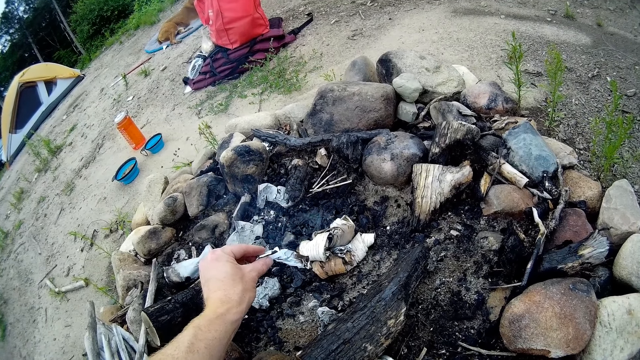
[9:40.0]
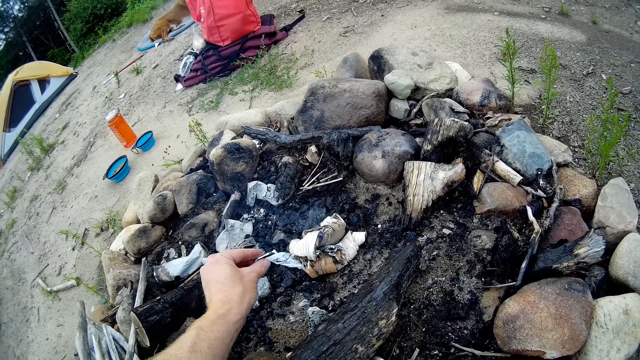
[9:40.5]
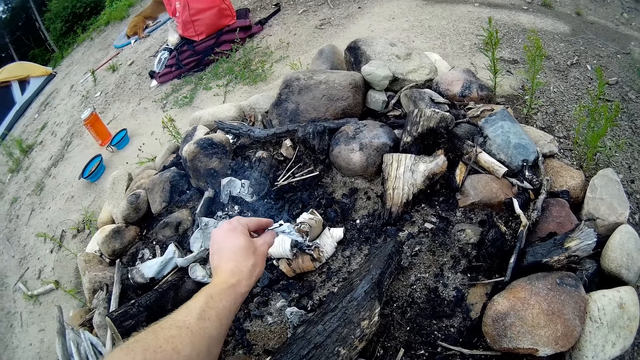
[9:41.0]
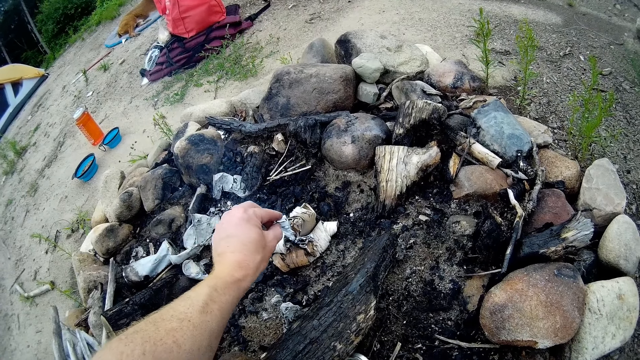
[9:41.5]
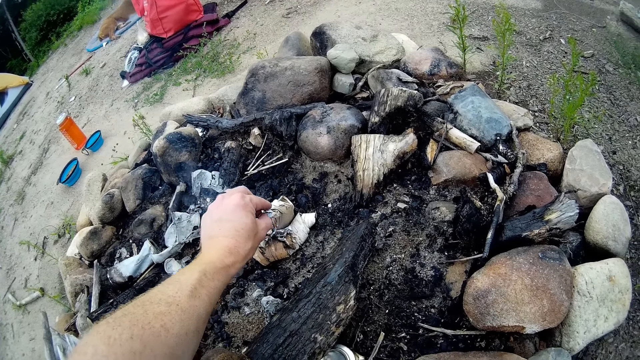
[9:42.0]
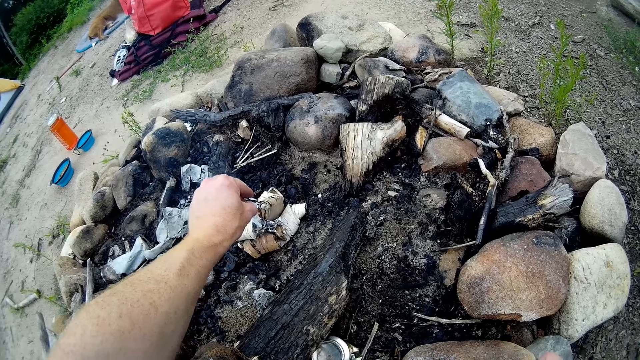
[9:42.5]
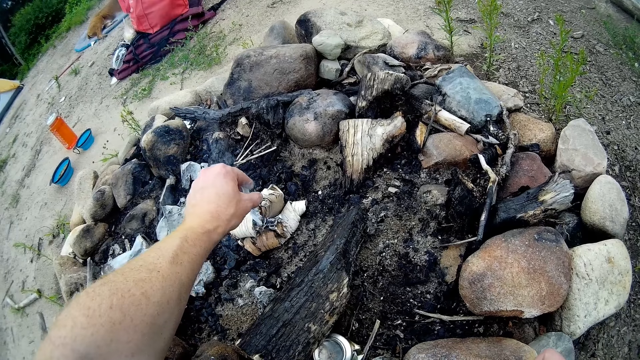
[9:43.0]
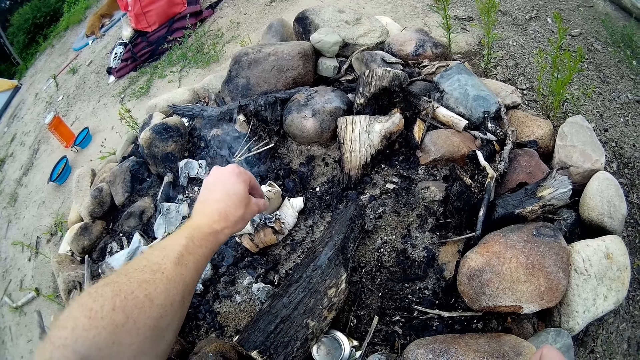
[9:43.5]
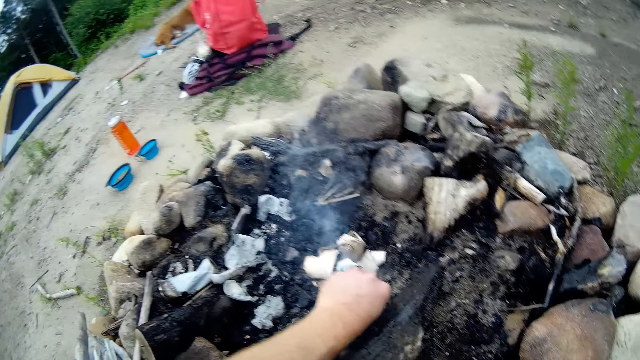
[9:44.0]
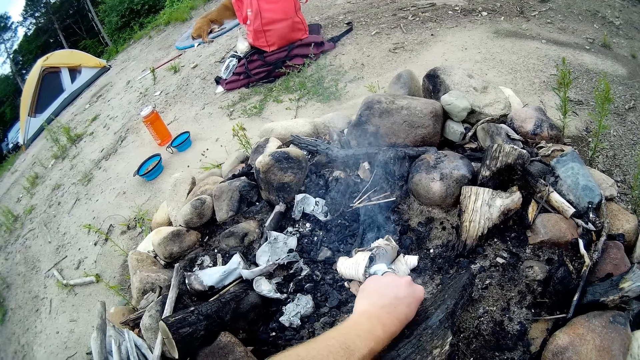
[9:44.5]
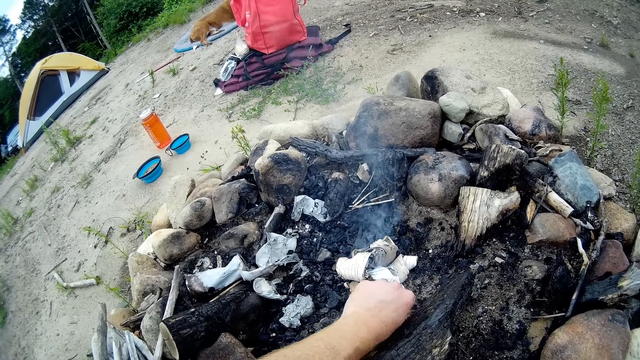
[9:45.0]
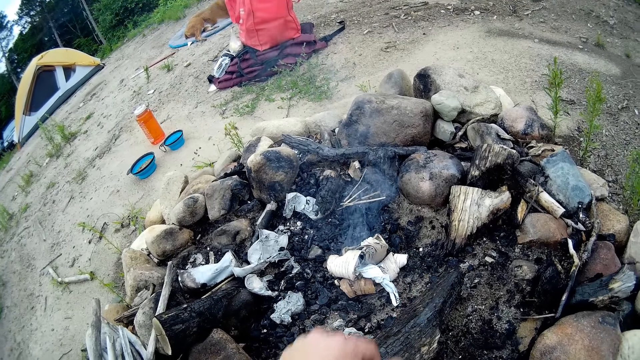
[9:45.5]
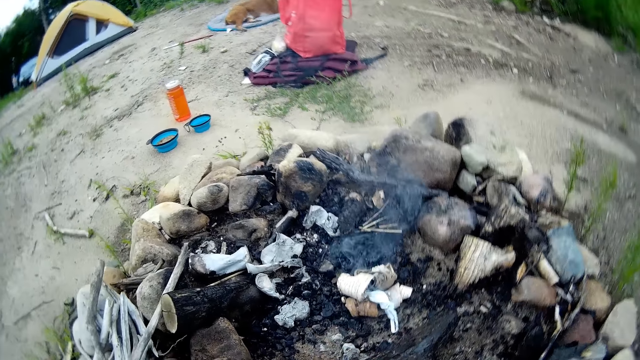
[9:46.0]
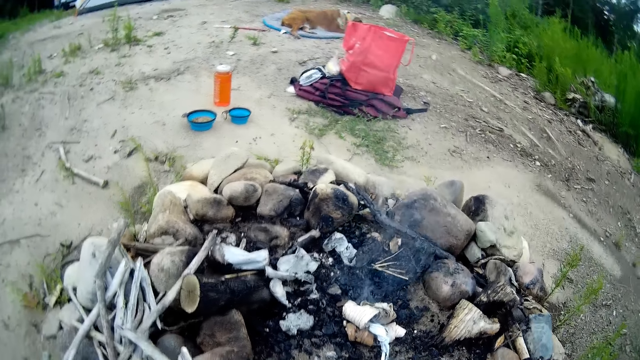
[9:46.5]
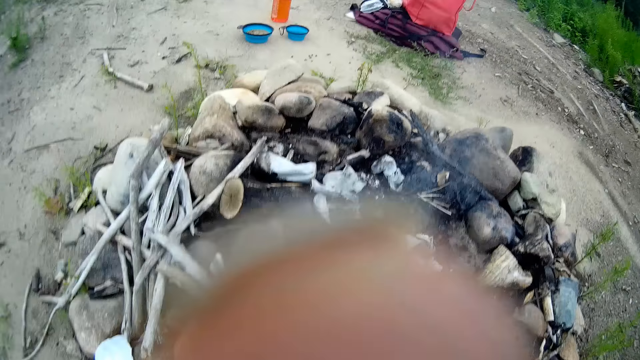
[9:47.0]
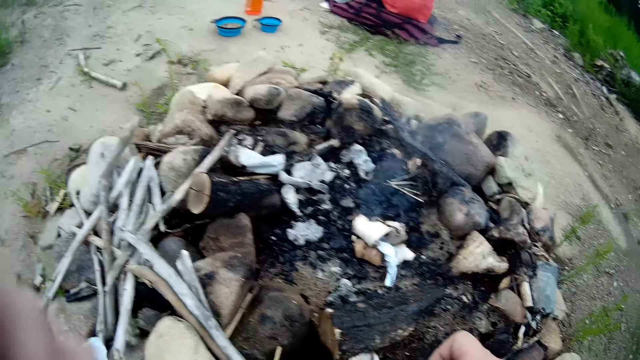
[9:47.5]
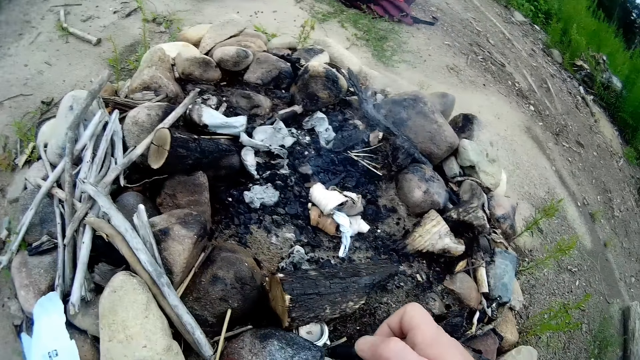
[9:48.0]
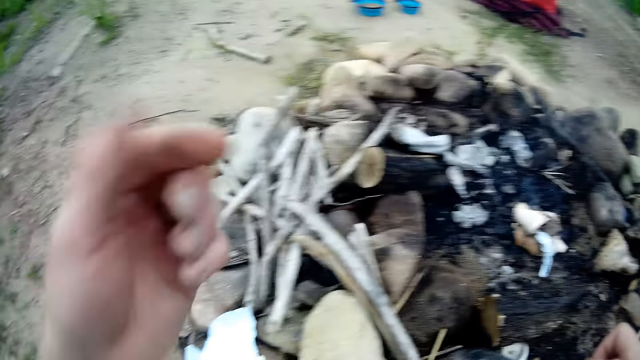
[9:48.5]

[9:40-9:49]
The camera wearer turns around the camp fireplace. He moves his left hand.

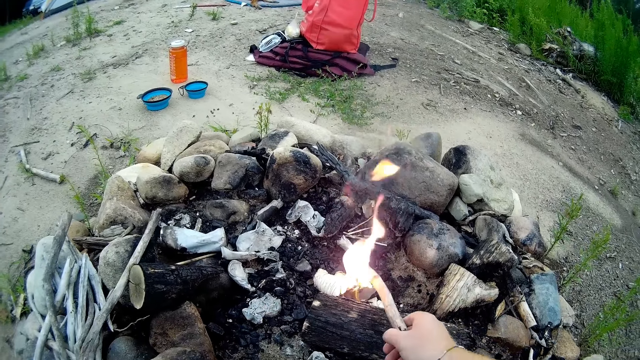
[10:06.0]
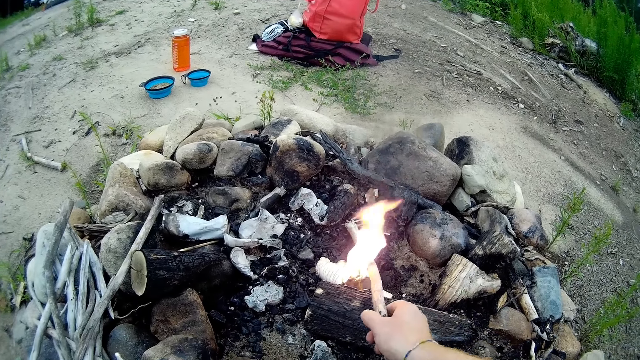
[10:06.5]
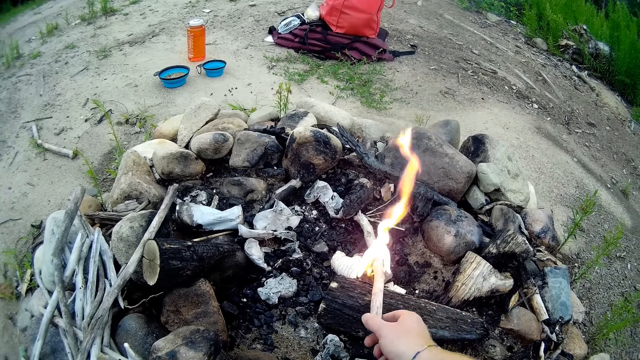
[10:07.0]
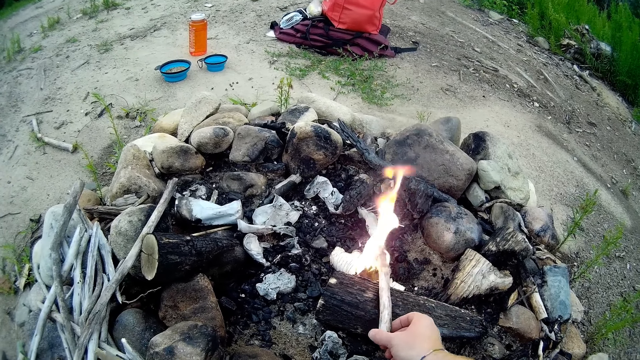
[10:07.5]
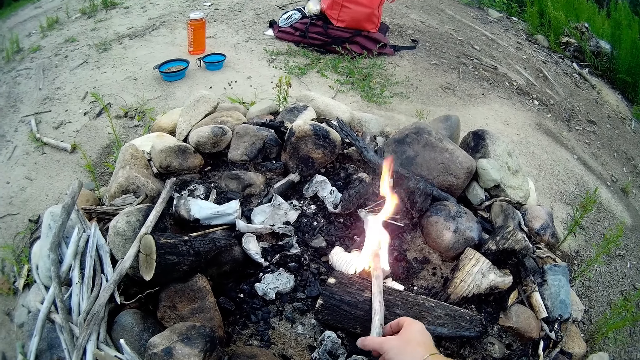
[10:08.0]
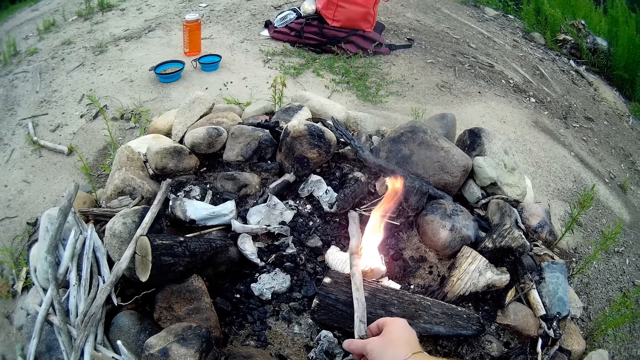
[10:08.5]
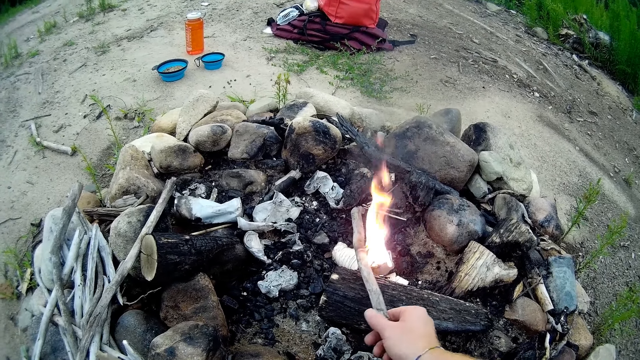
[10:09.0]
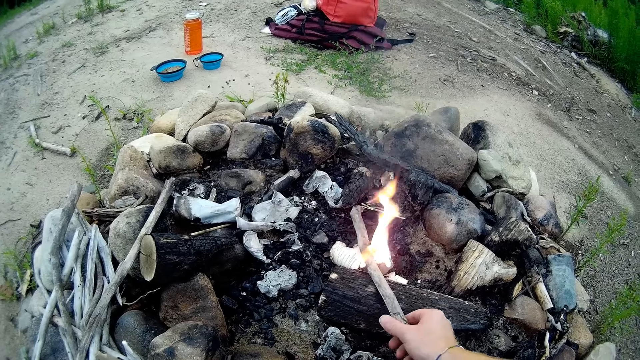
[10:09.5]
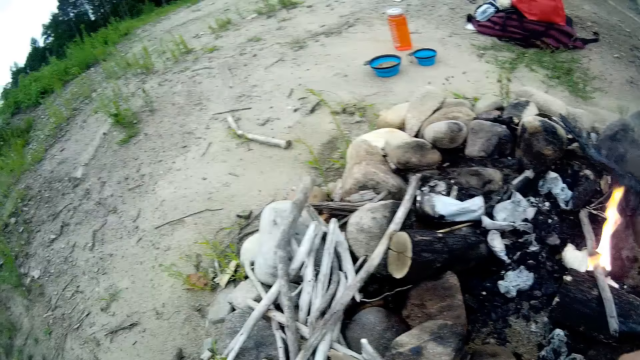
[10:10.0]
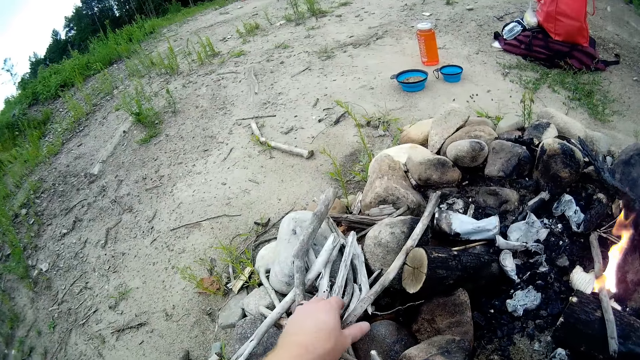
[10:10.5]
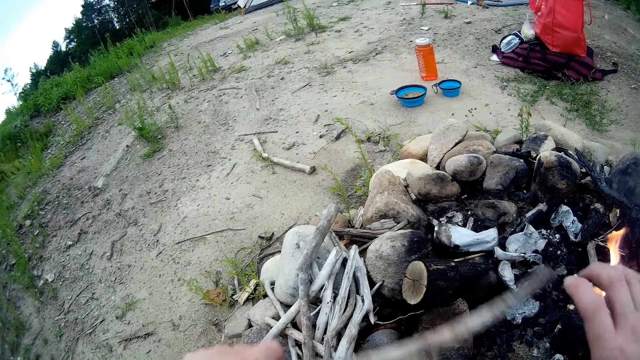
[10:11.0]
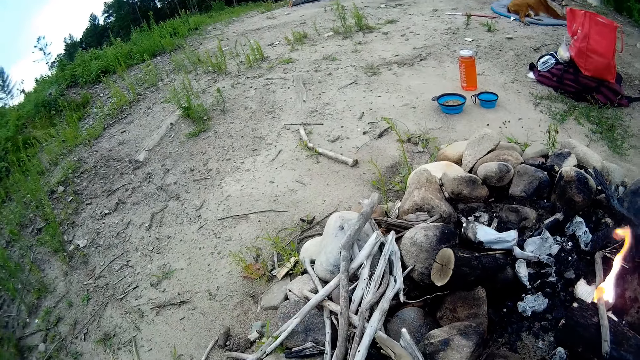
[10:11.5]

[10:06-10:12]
The camera wearer puts the firewood in the camp fireplace. He picks up a long dried wood with his left hand, and breaks the long dried wood into two with his hands.

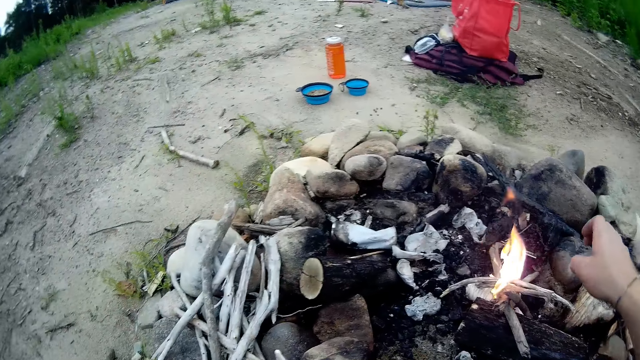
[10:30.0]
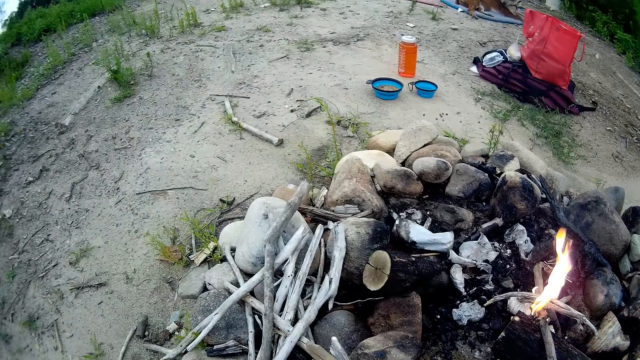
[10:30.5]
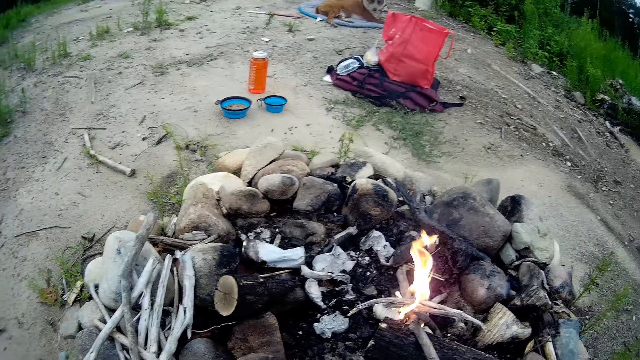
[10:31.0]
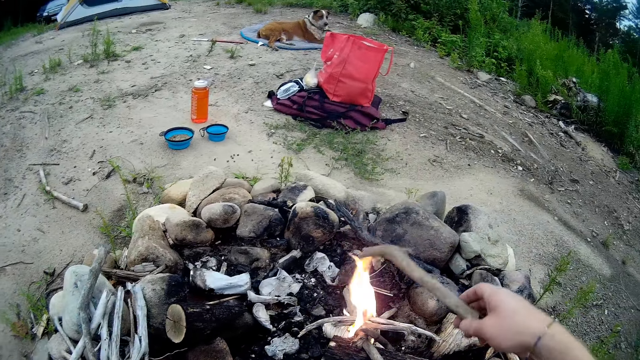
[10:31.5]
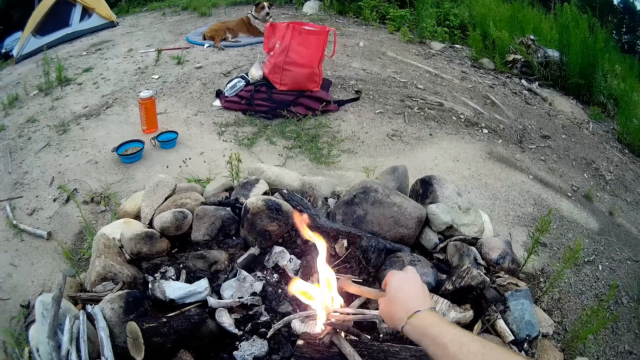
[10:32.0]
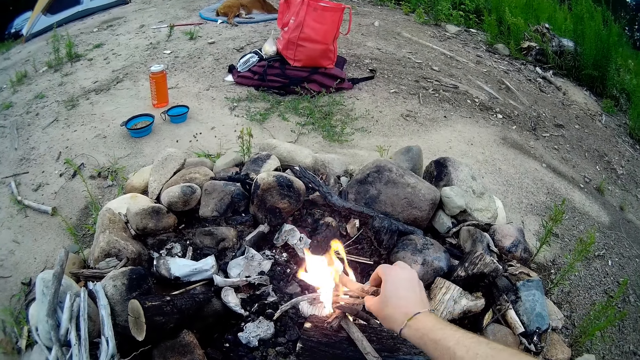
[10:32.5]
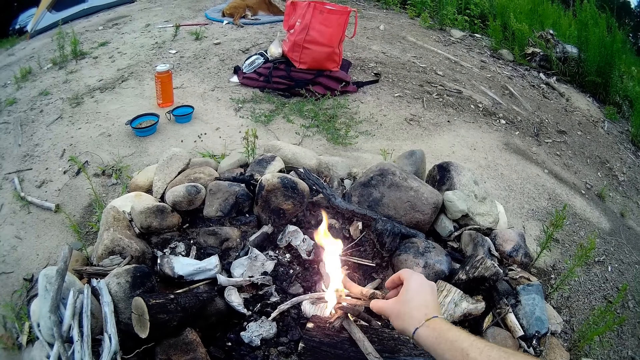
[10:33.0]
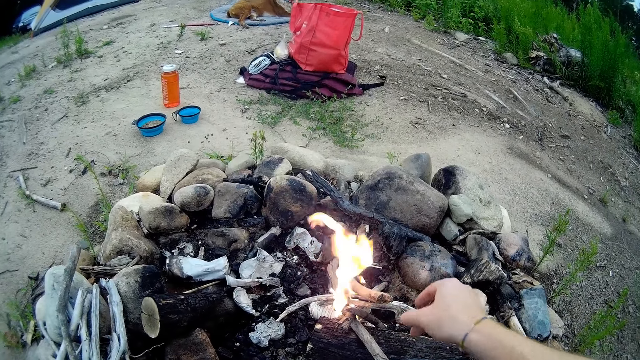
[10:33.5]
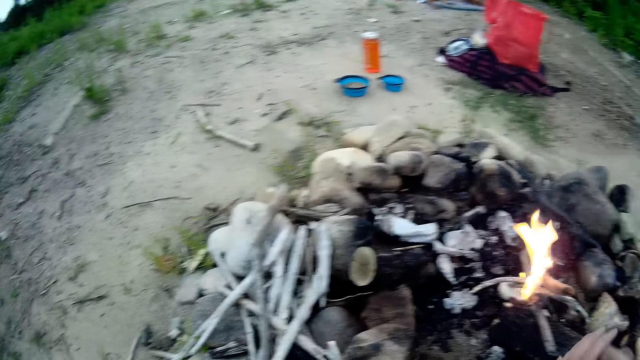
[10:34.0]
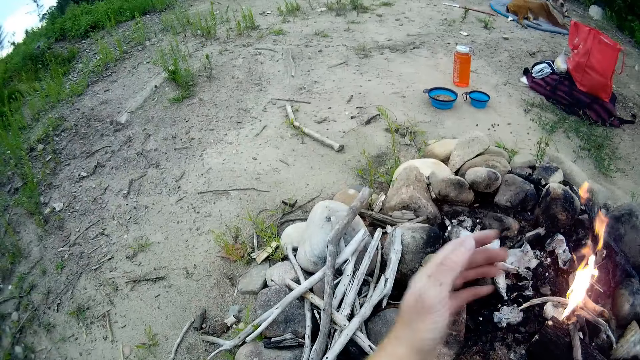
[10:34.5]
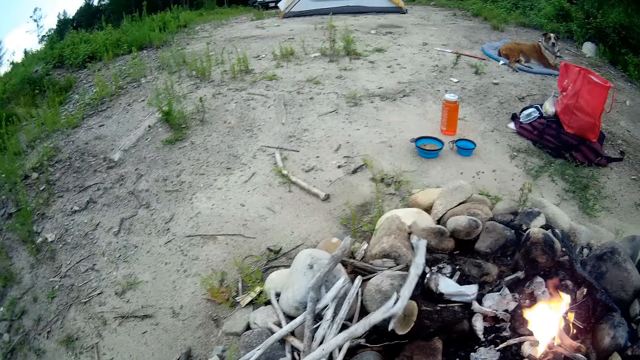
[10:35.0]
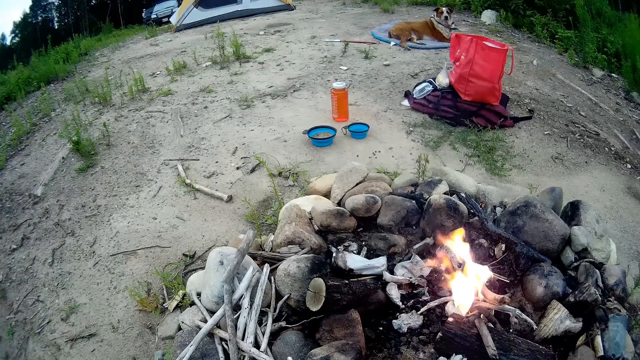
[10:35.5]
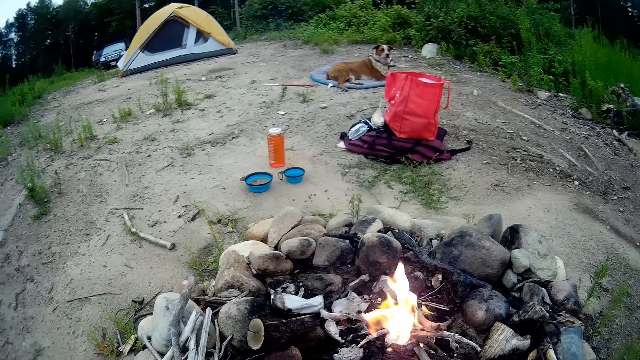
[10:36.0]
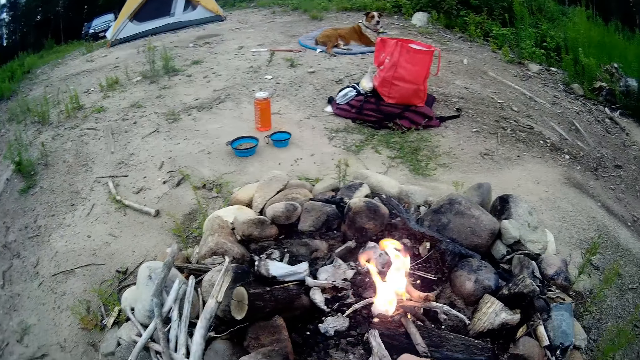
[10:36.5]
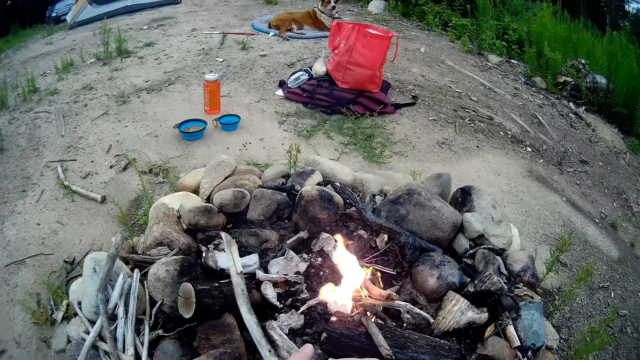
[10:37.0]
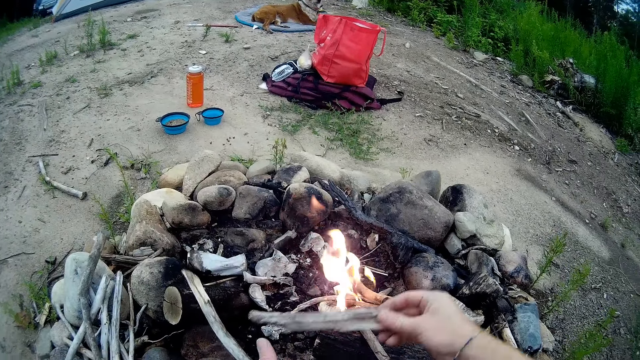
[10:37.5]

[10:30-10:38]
The camera wearer adds another dried wood to the fire with his right hand. He cleans his hands. He picks up a long dried wood with his left hand, and breaks the long dried wood into pieces with his hands.
